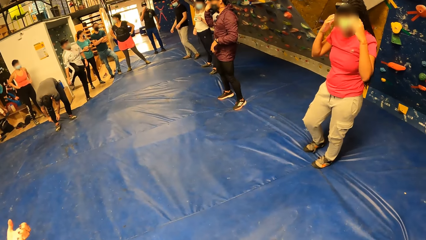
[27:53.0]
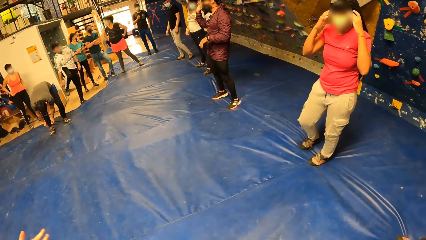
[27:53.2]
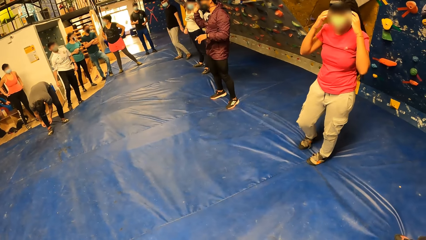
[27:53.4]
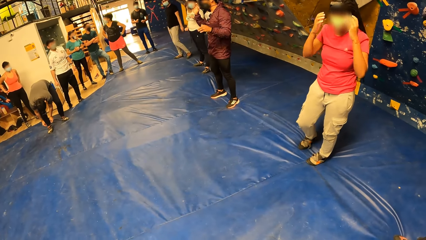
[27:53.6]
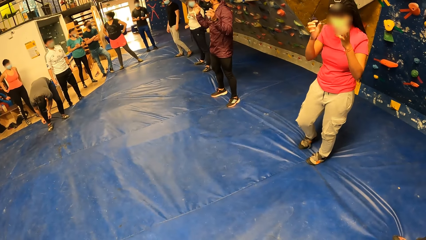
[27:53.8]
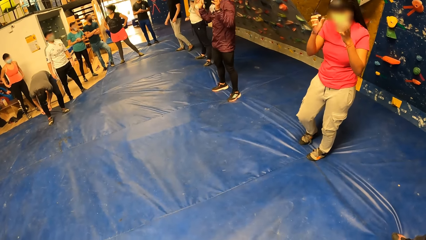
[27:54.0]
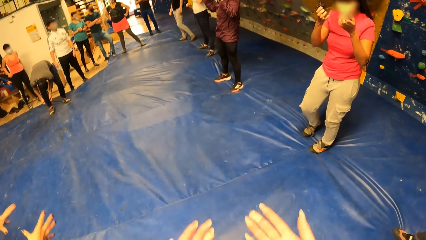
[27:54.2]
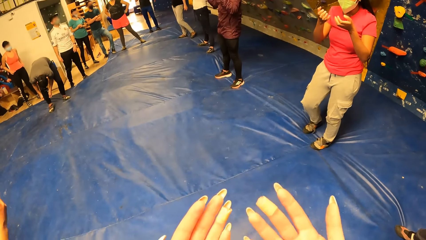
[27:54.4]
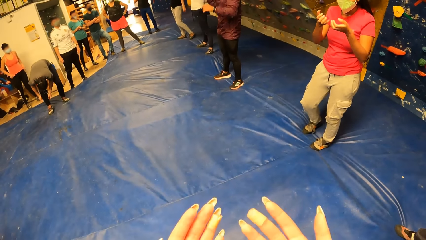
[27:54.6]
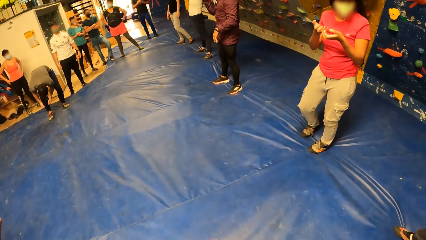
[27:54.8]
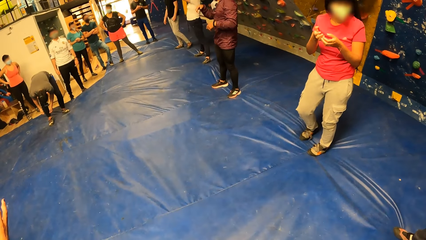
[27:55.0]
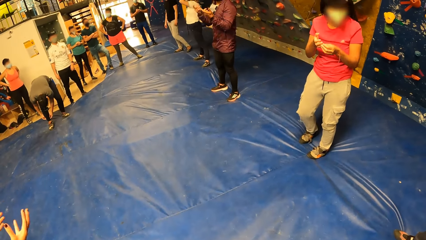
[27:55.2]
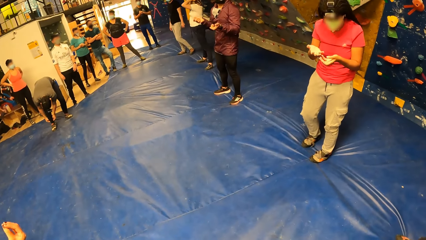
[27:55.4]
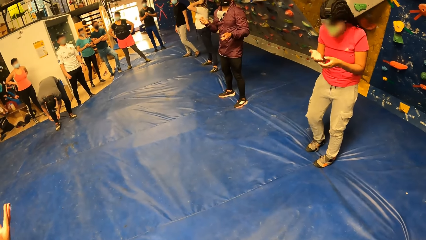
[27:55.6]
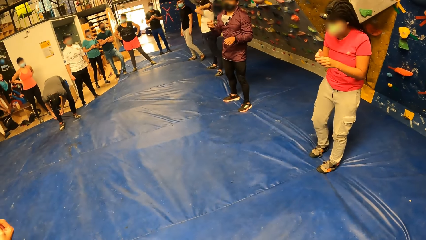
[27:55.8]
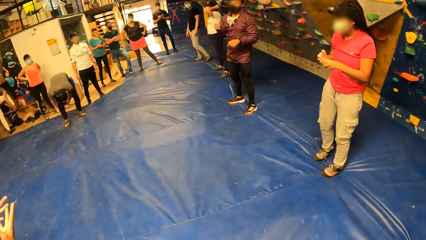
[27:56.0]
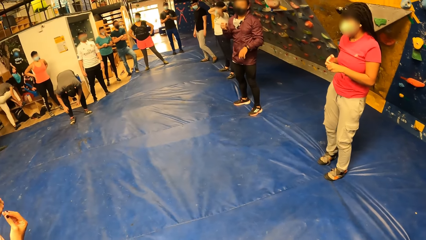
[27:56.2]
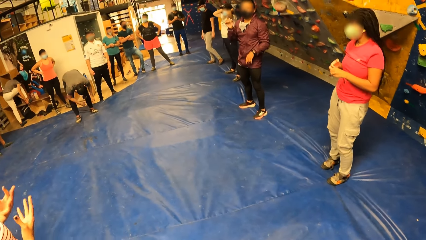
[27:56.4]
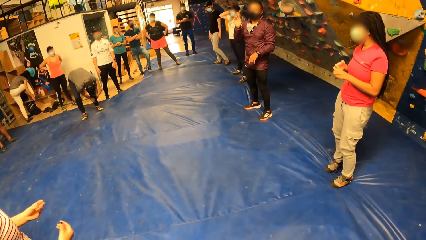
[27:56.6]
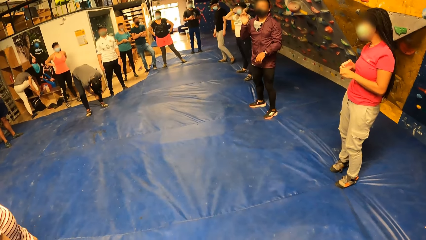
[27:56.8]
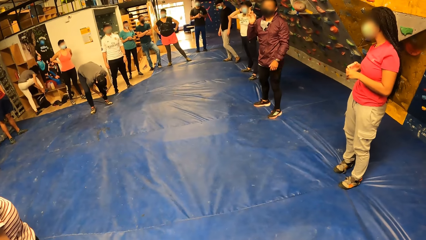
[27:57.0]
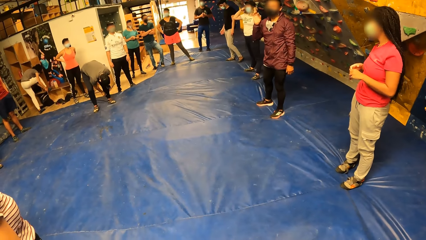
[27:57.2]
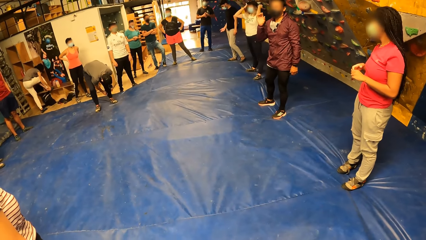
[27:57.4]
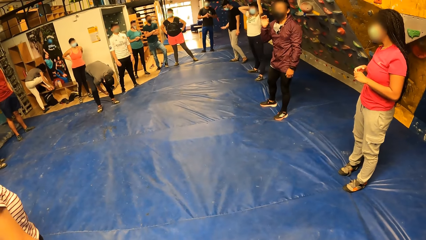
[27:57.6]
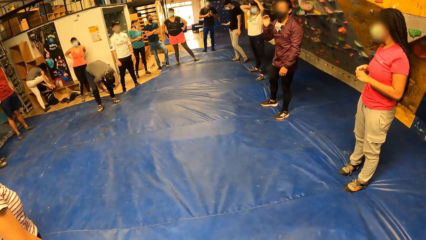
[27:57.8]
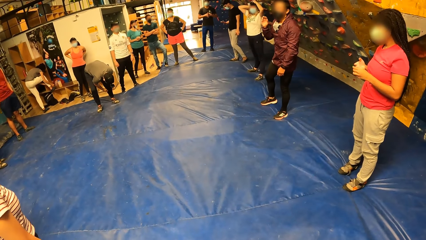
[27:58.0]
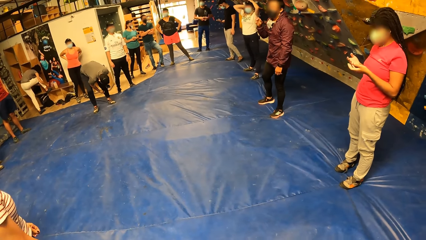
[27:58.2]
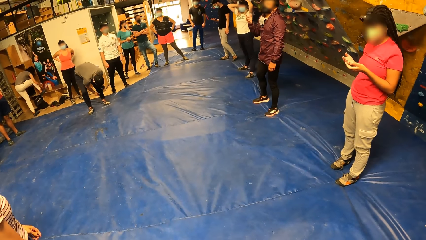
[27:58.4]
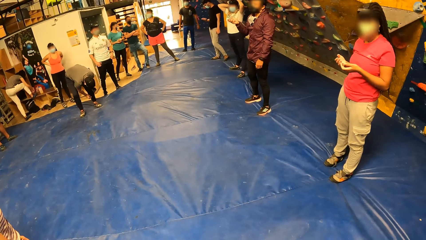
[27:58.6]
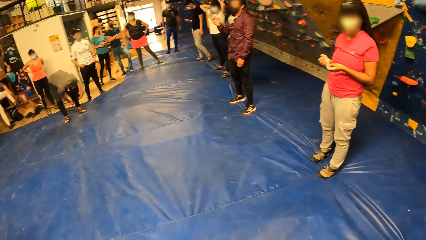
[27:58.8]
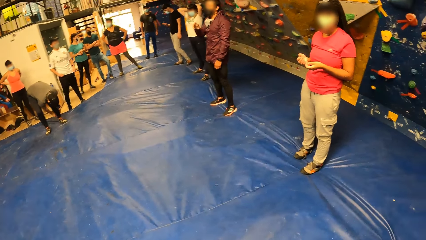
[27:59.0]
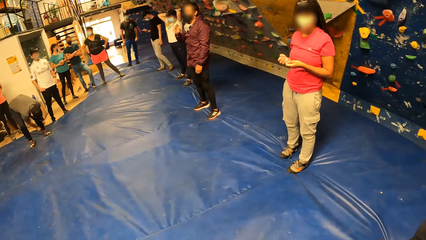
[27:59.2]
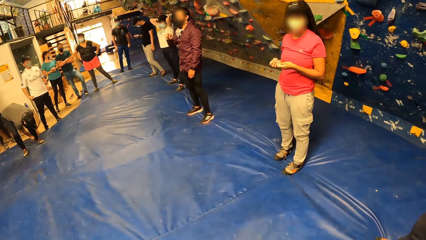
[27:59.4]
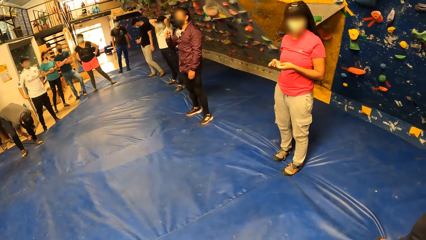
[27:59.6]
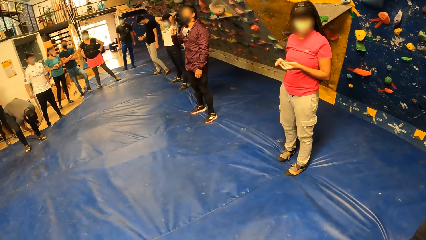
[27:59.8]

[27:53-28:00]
The camera wearer stretches both hands forward.

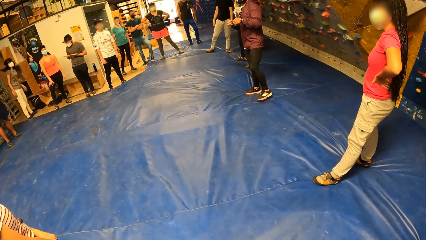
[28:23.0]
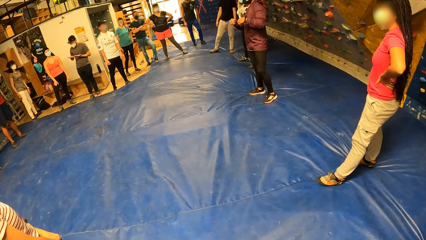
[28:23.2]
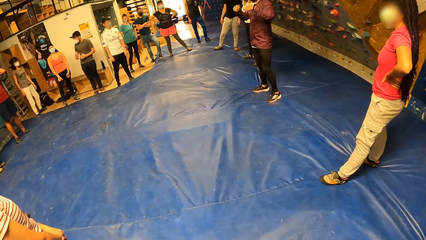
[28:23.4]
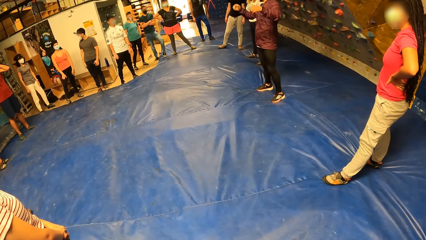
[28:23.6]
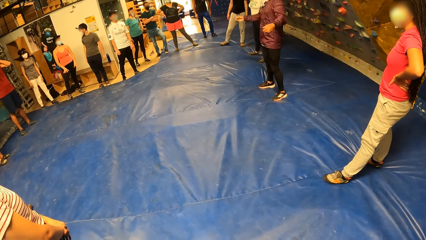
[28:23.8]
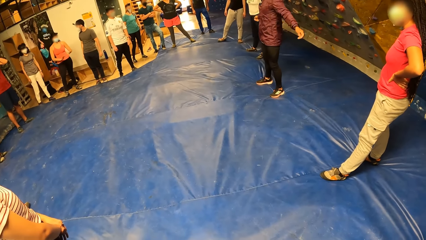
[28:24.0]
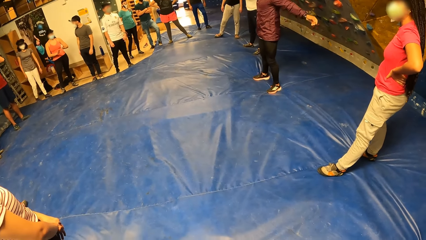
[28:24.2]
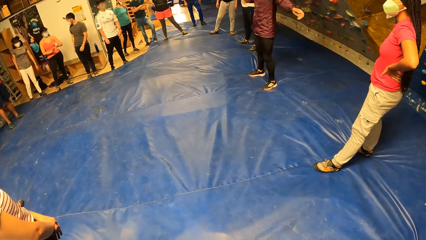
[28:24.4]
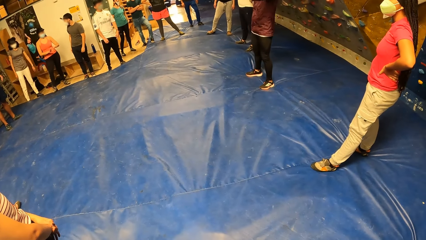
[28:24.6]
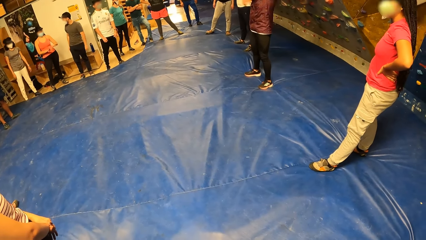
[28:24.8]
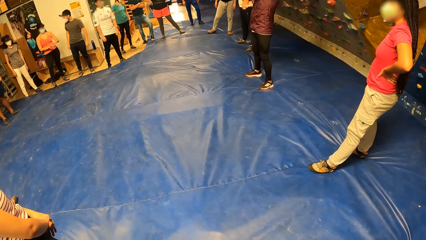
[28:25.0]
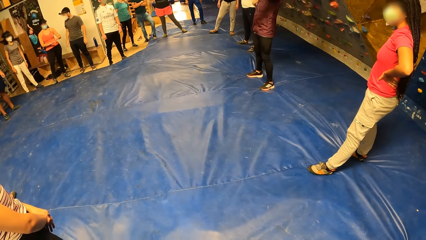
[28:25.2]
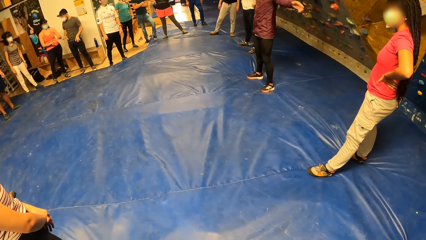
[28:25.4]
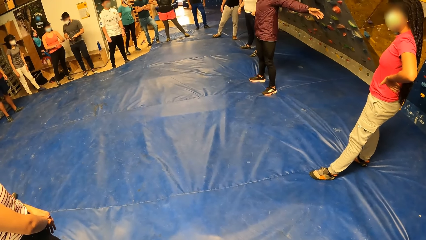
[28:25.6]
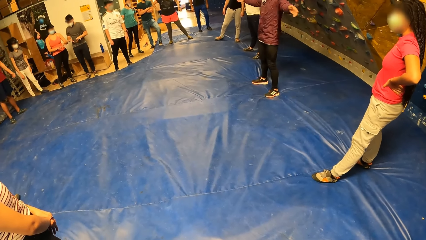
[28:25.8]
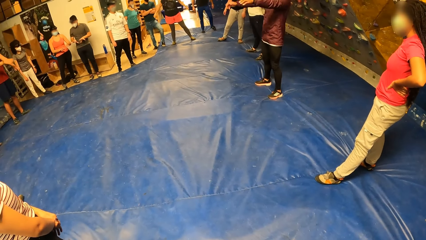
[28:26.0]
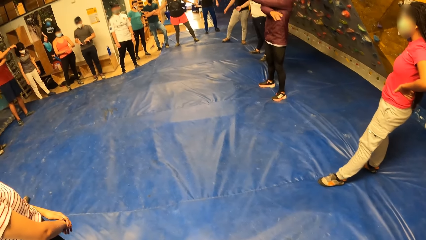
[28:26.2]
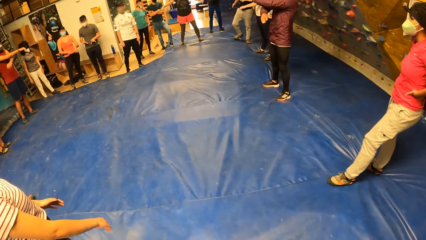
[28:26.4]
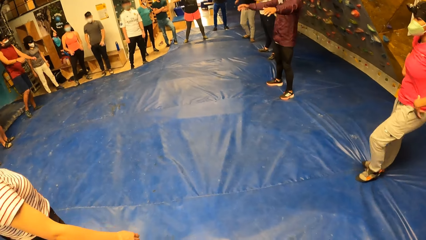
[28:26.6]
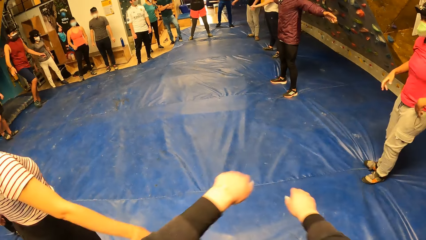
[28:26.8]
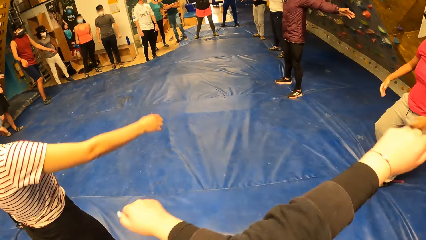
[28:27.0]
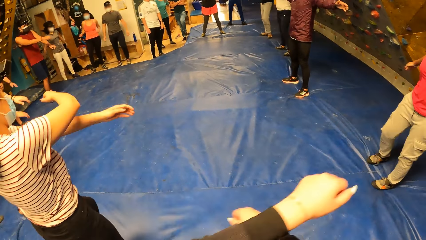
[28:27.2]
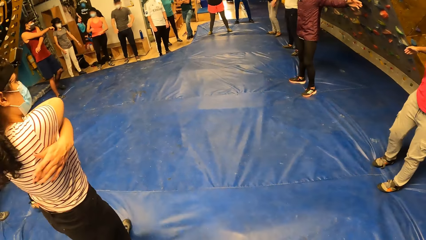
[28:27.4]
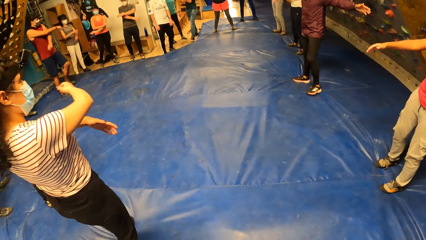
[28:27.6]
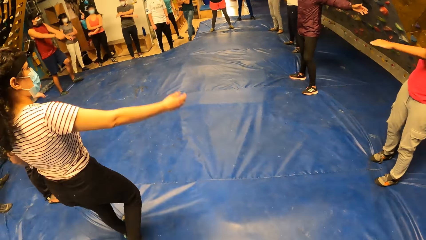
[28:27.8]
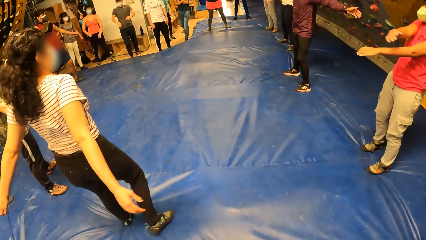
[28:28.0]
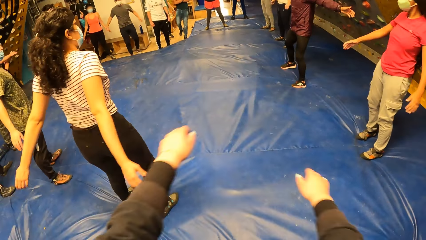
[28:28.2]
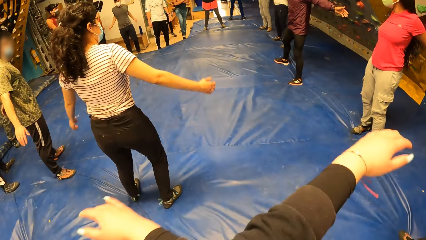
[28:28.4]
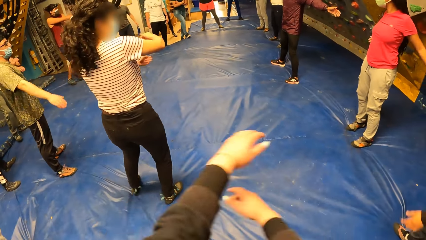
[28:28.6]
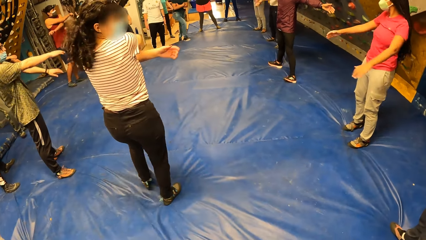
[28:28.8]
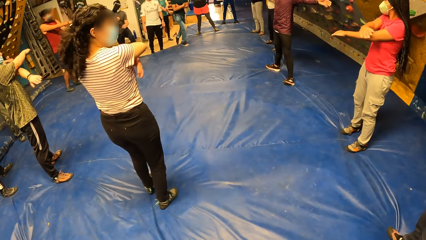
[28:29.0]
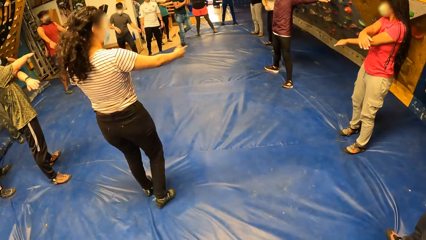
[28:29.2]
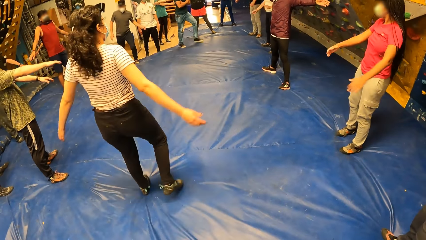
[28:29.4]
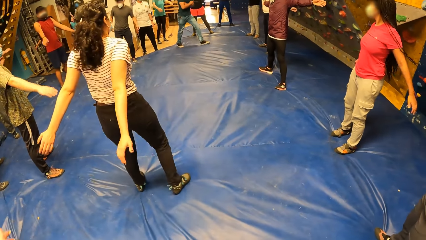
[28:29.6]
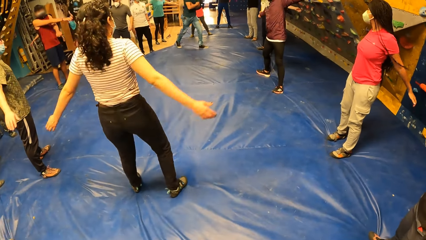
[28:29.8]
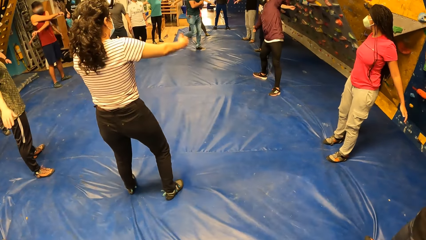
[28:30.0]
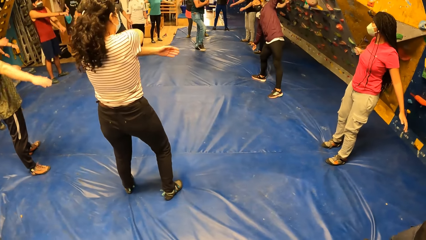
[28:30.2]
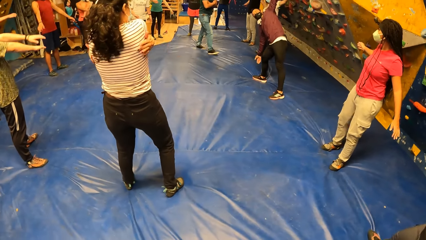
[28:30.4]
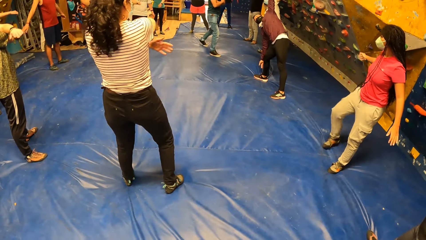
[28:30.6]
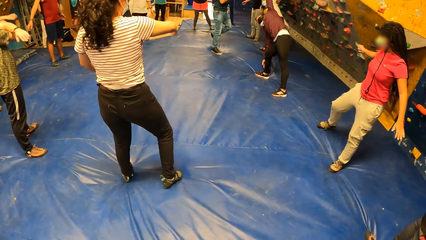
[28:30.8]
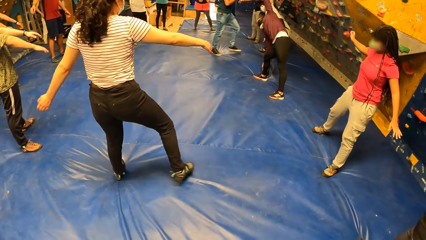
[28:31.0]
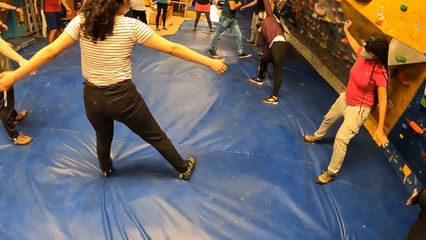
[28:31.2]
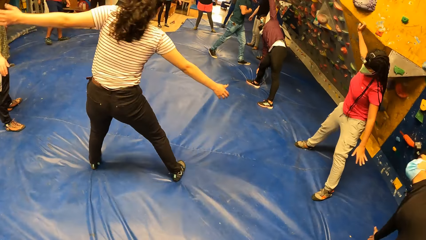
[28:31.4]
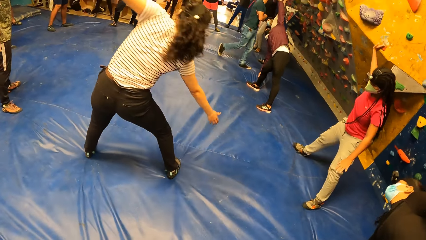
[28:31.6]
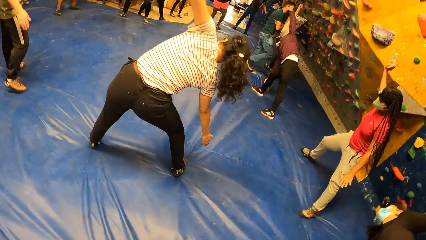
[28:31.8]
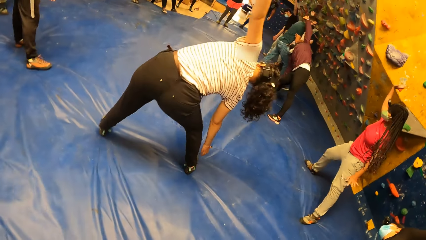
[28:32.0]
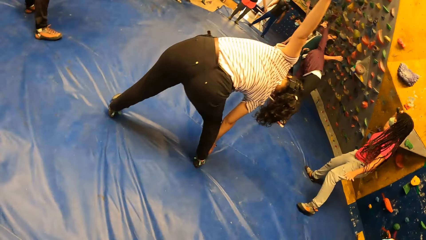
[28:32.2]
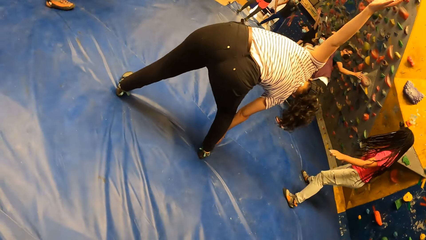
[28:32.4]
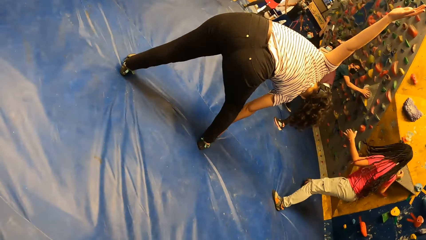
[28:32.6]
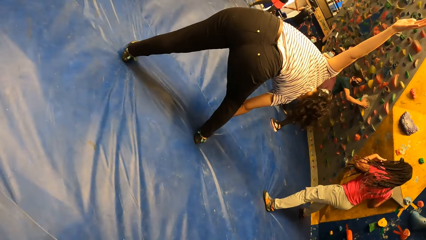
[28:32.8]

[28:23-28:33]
The camera wearer exercises with the group of people. They swing hands. They bend down.
